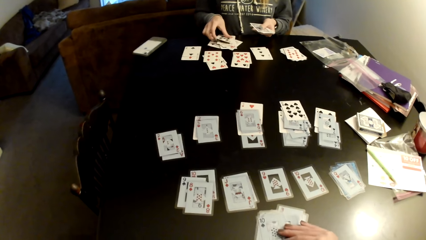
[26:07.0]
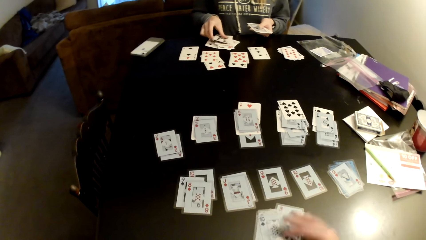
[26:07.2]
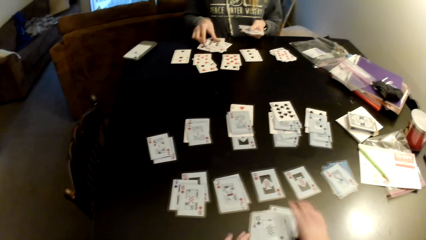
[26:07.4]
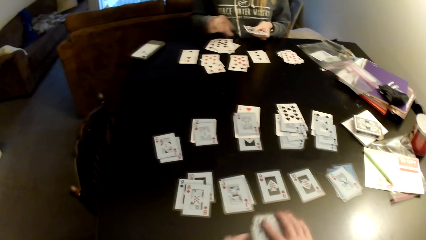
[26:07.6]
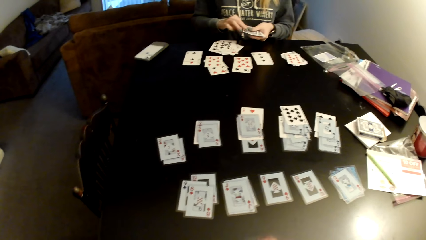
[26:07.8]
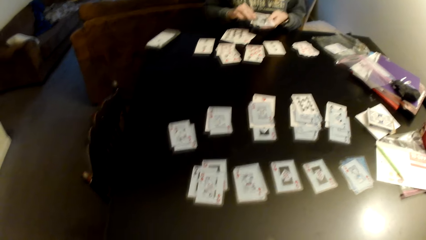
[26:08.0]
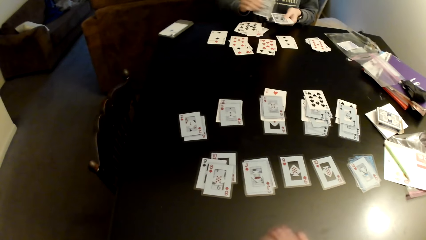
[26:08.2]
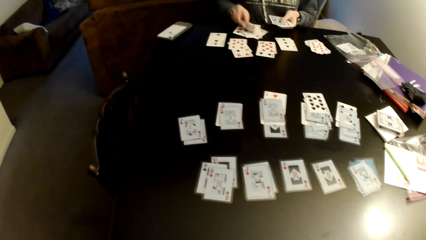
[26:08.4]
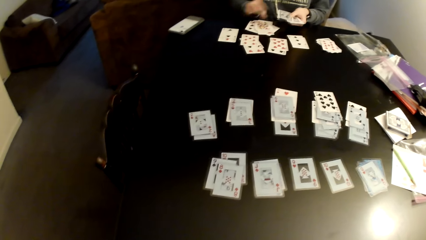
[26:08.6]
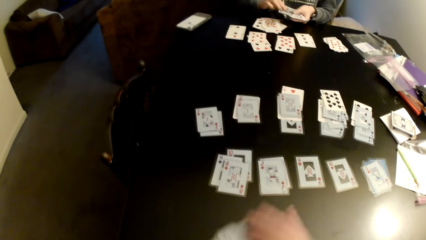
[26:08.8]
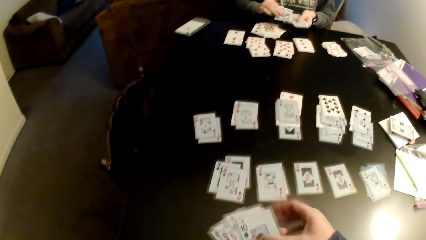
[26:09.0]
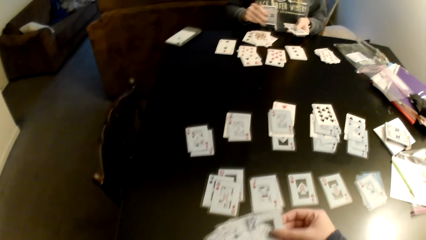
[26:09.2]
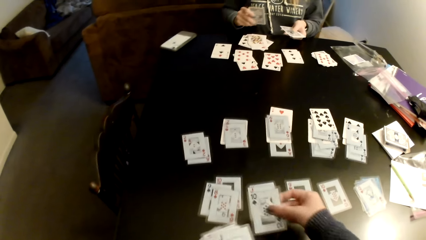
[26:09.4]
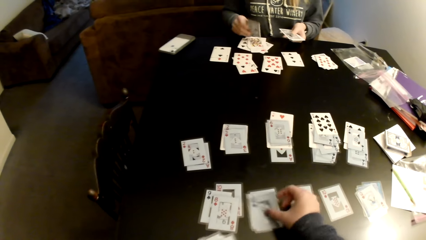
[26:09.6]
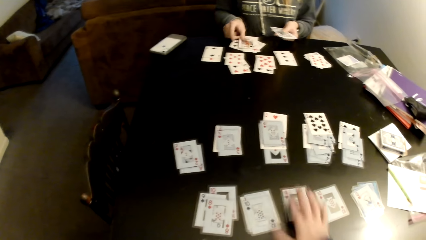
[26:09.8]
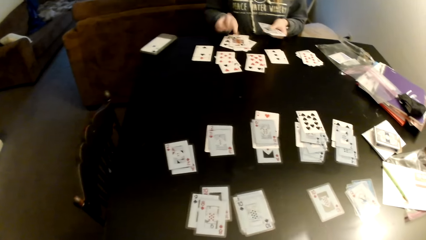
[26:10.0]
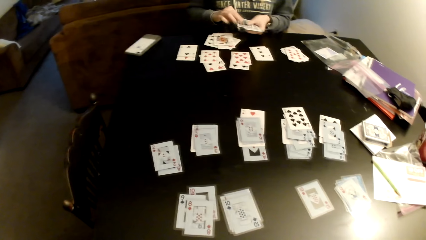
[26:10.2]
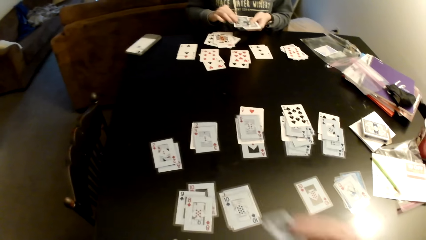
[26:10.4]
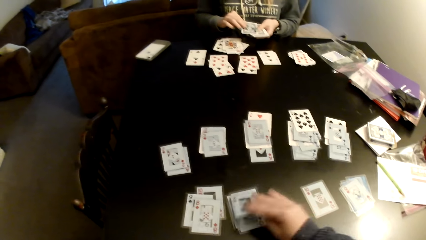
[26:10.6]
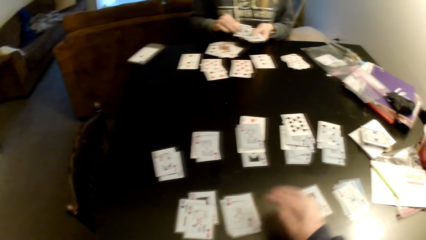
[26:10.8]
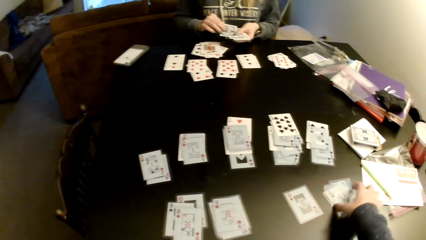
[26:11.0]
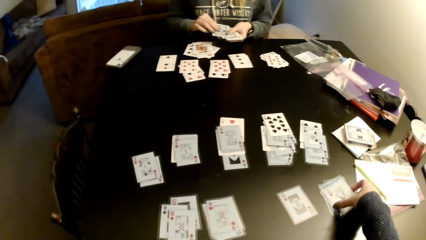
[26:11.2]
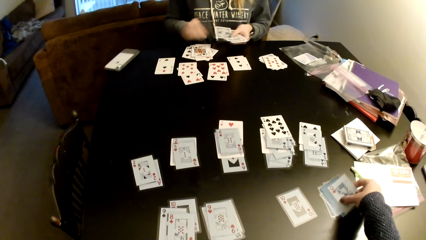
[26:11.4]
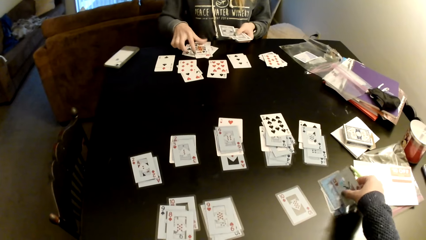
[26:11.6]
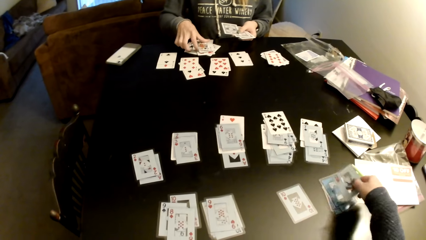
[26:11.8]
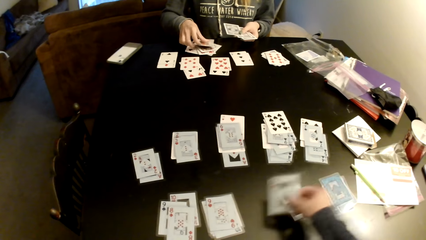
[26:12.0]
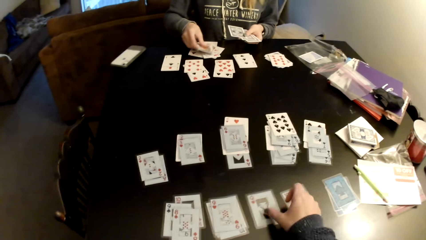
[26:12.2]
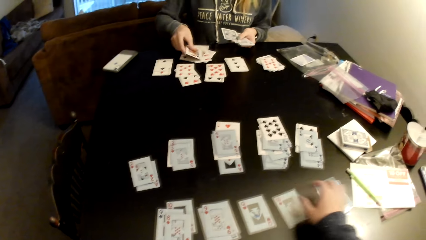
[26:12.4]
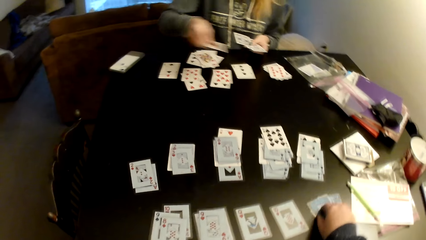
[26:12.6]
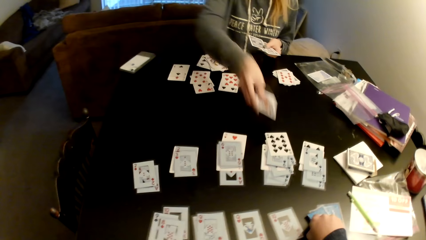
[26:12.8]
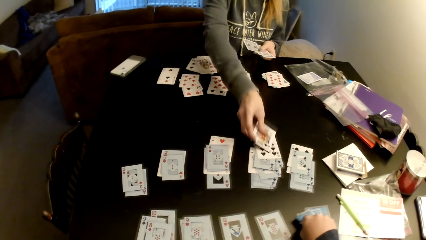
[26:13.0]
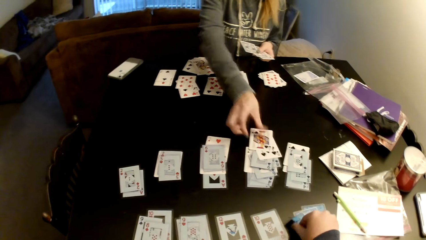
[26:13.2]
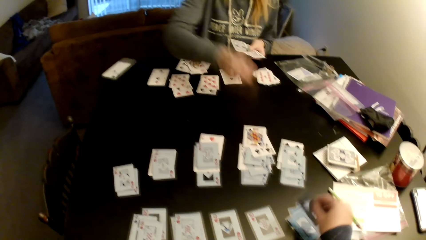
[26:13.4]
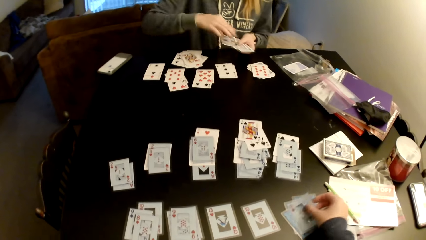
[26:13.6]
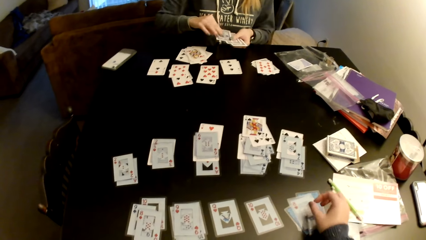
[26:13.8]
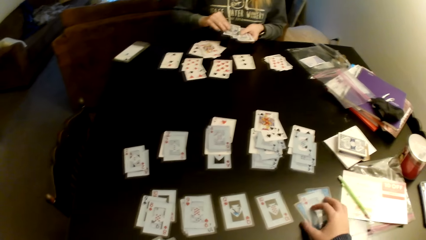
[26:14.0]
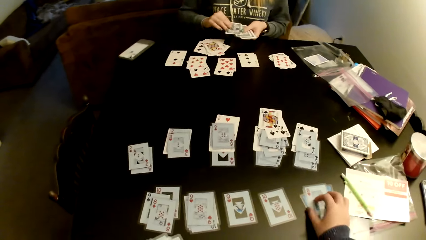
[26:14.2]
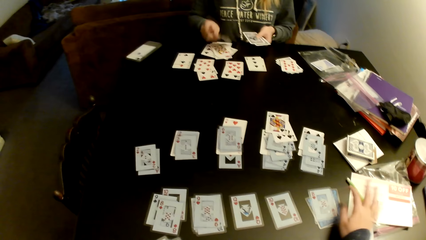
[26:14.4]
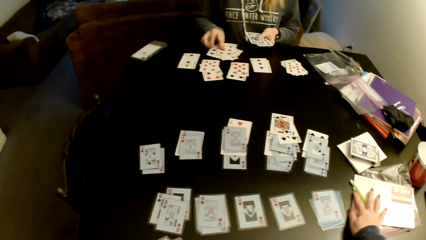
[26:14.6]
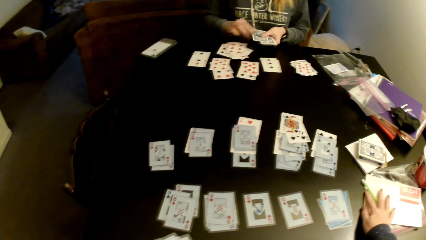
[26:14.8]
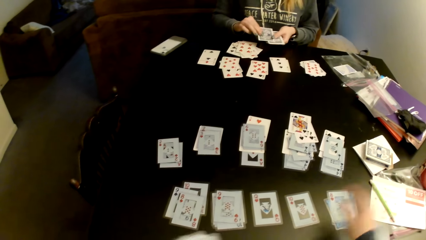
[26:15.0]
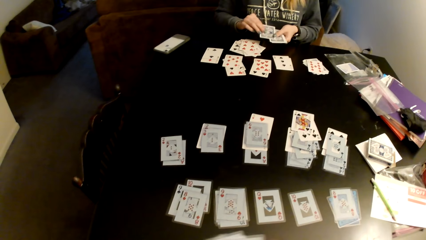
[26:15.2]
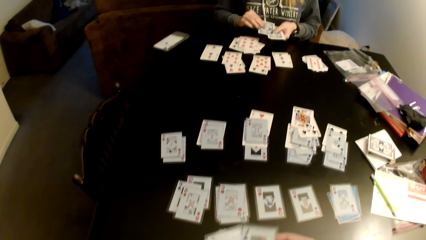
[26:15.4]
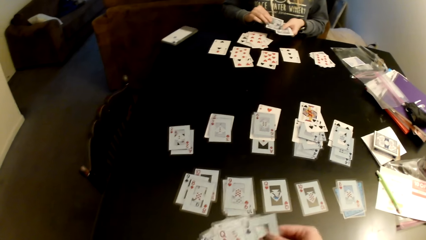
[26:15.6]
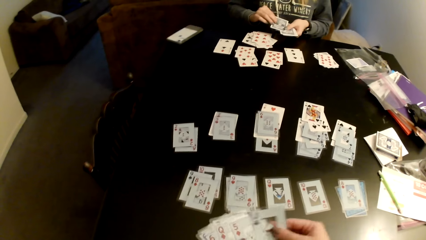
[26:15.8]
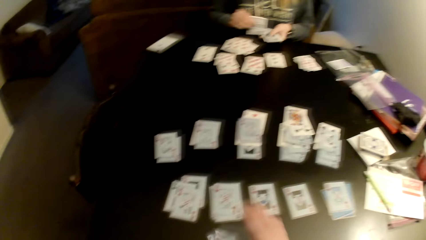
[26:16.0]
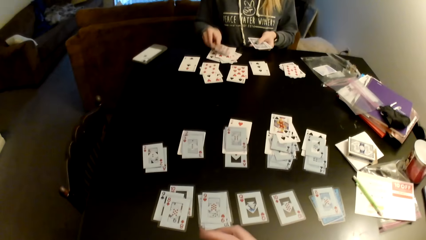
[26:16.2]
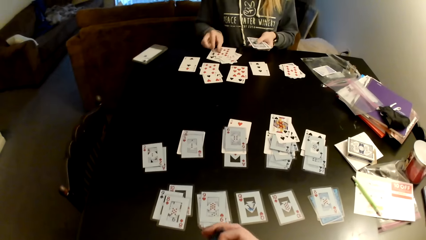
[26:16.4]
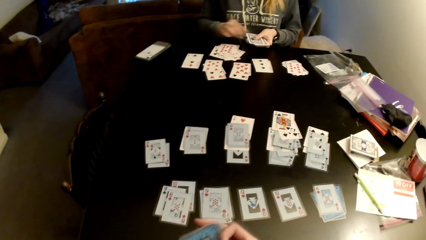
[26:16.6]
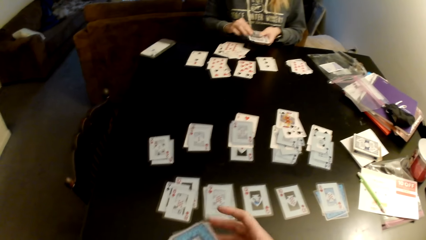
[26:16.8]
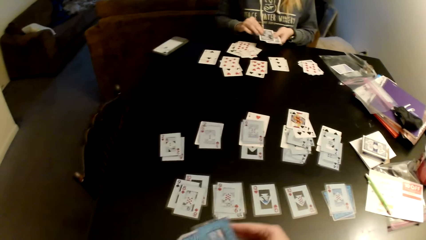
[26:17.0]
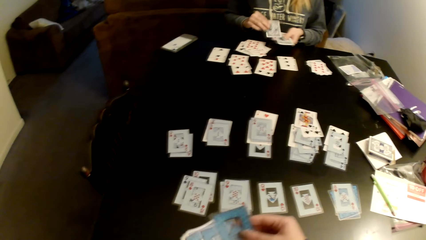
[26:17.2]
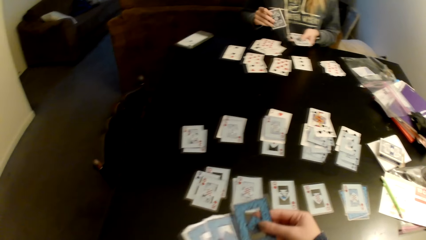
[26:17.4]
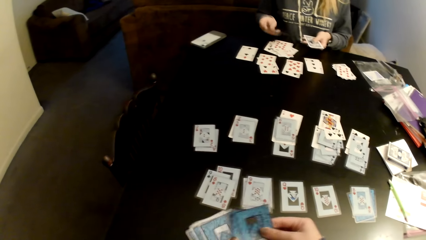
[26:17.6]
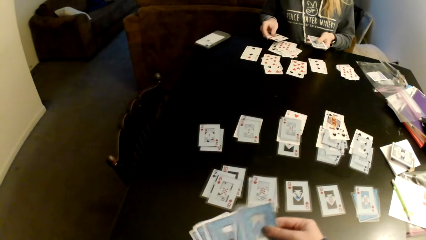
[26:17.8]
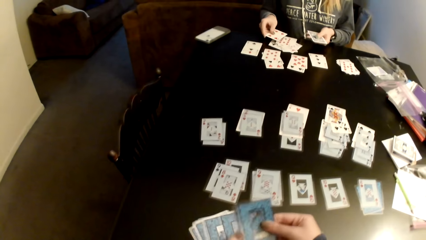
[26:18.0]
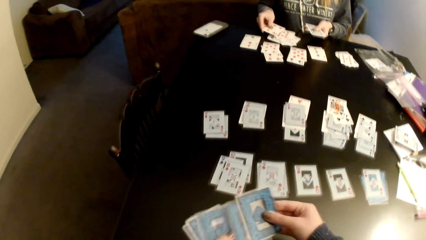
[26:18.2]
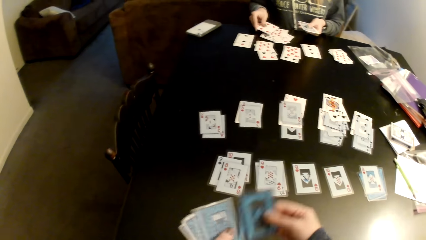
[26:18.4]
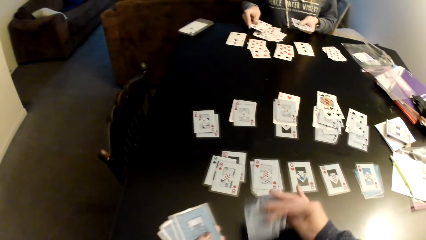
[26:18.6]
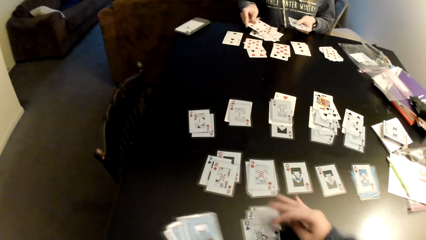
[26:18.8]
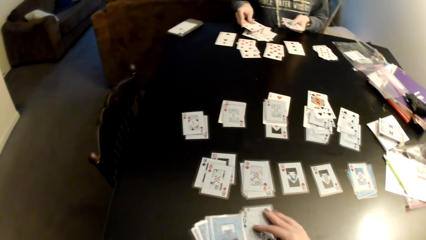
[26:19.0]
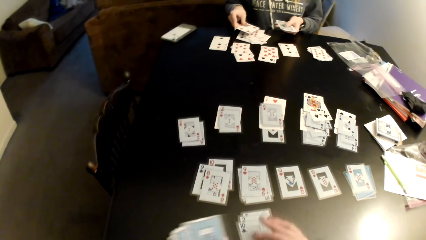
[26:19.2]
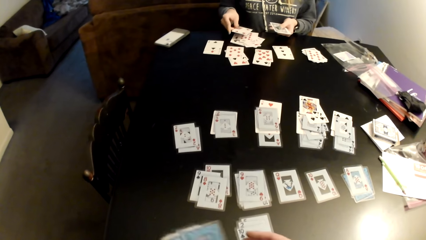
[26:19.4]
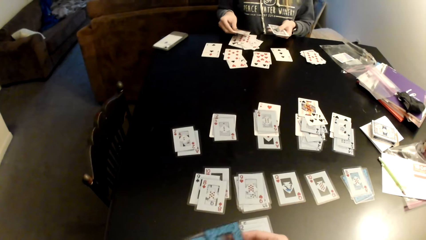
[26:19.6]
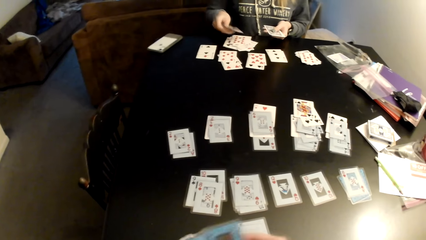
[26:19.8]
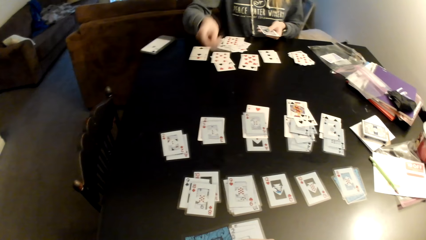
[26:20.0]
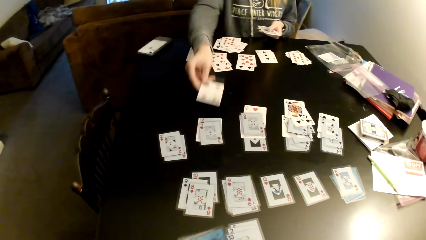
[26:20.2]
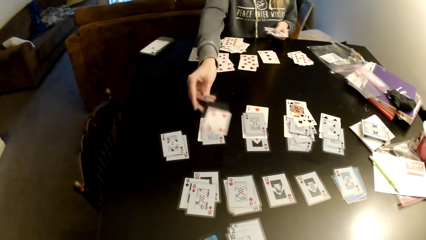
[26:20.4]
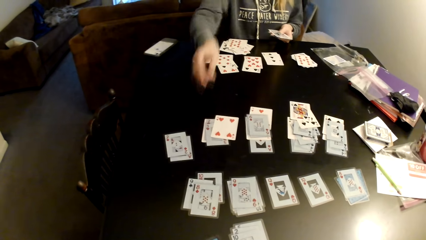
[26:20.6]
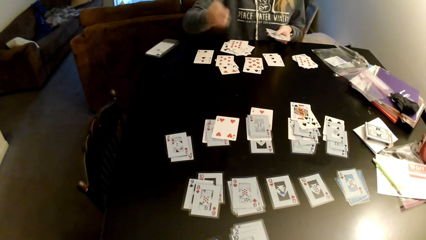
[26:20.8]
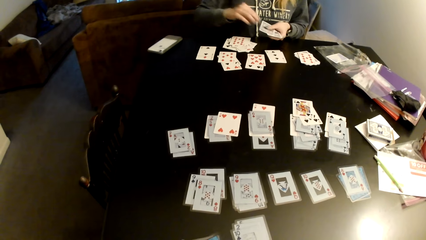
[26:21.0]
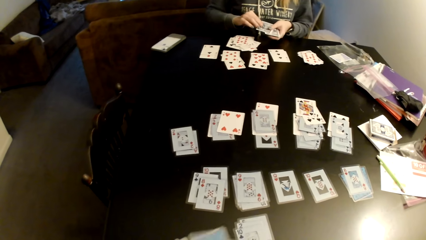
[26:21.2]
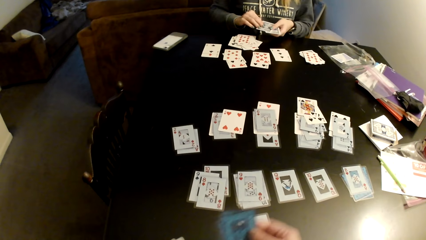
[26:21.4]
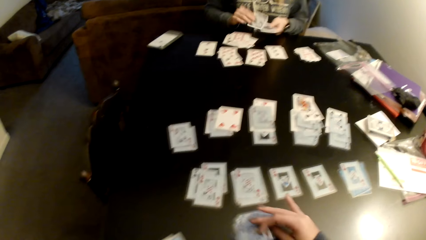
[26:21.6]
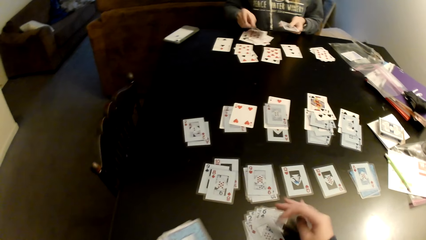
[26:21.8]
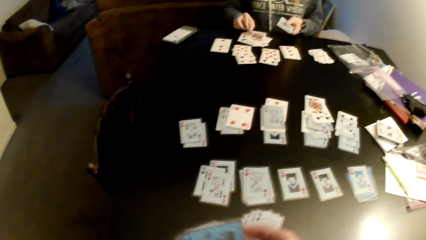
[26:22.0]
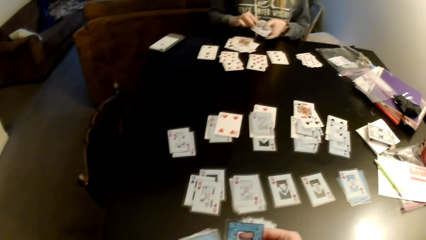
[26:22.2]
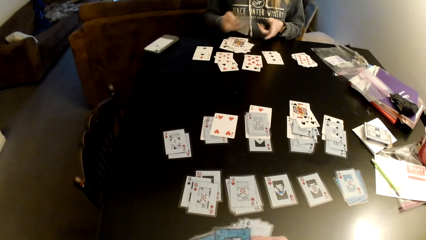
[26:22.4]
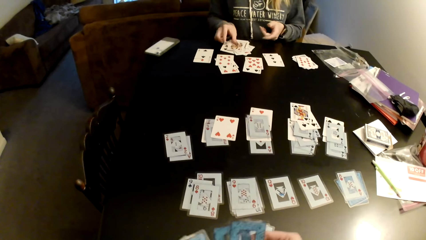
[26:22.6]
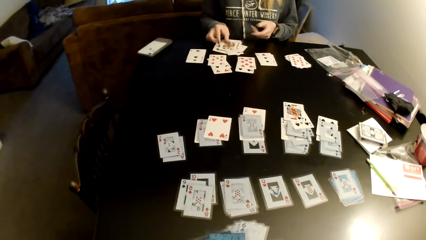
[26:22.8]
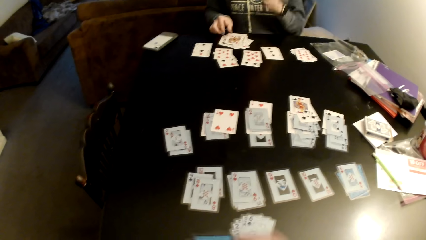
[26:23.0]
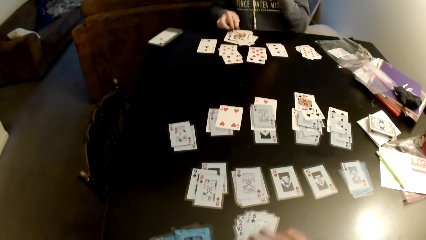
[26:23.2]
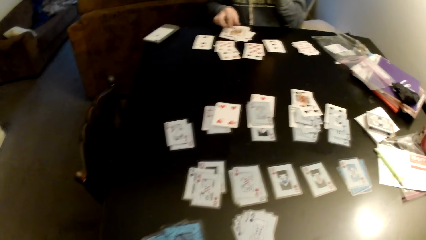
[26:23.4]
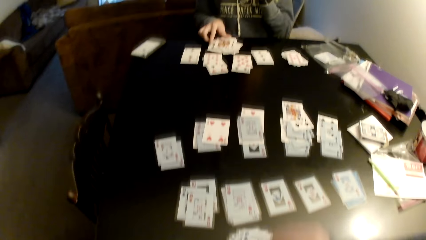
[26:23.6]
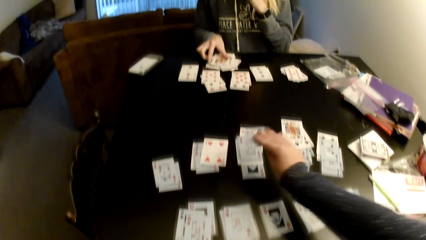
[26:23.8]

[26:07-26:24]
A woman picks up a card, puts the card on a card, distributes cards on the table, and sorts cards on the table. The camera wearer picks up a card, puts the card on a card, moves cards on the table, picks up a card, and puts the card on the table. The woman puts the card on a card and sorts cards on the table. The camera wearer picks up a card. The woman distributes cards on the table. The camera wearer moves cards on the table. They hold cards with both hands and pick up cards. The woman sorts cards on the table. The camera wearer puts the cards on the table. The woman picks up a card and puts the card on a card. The camera wearer flips cards on the table. The woman distributes cards on the table and sorts cards on the table.
